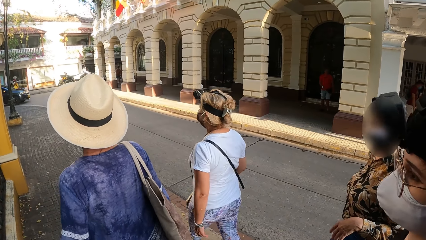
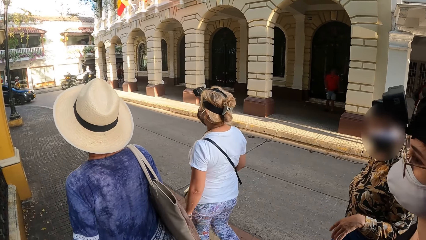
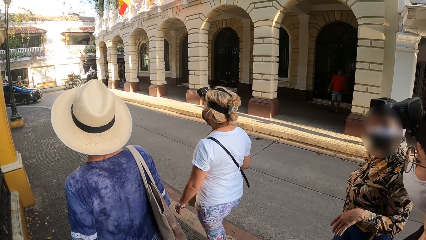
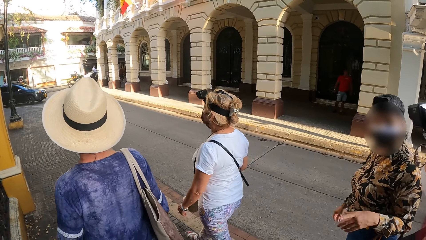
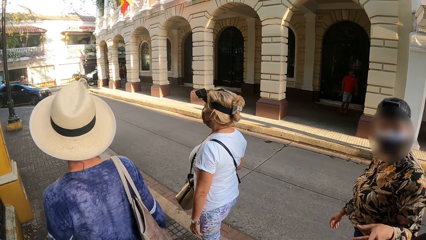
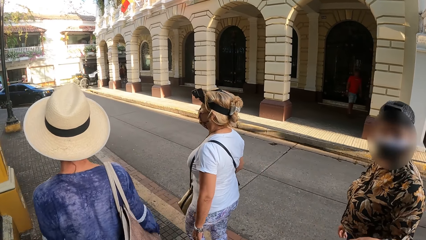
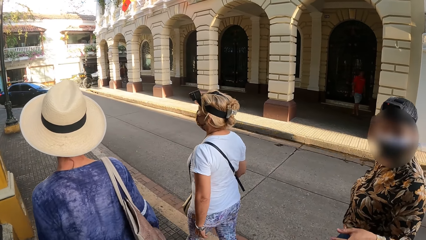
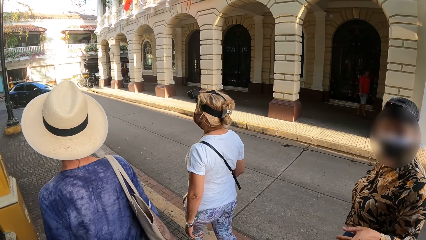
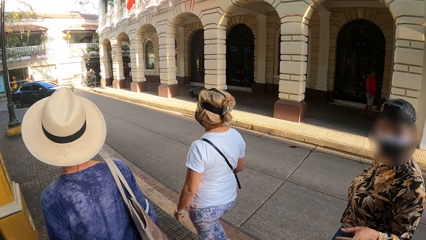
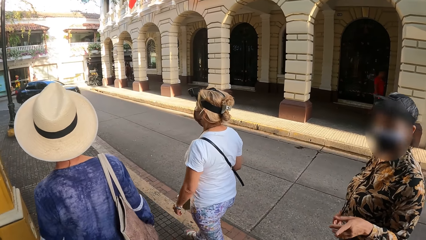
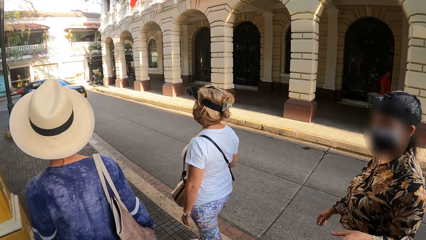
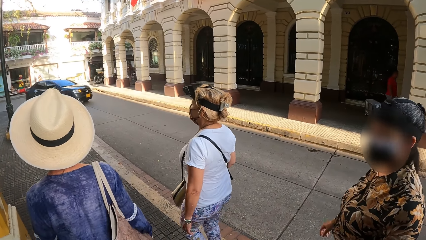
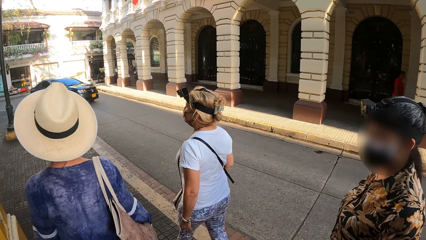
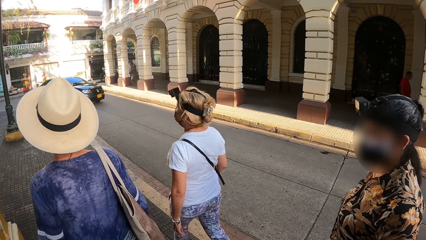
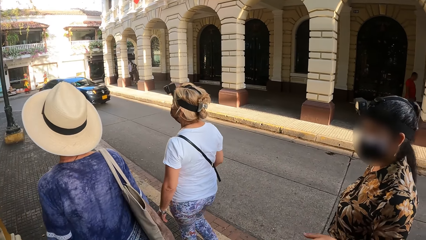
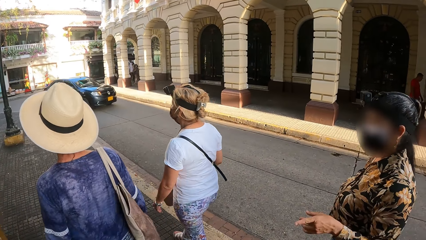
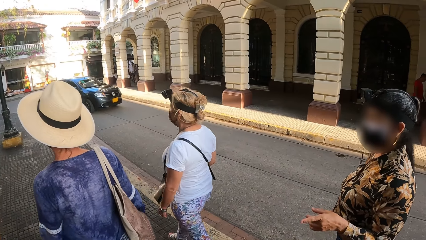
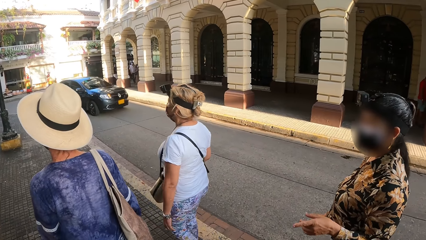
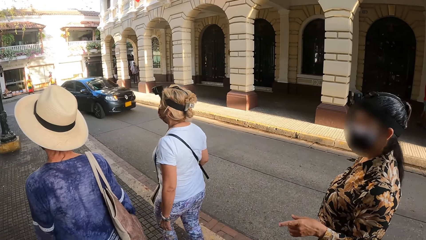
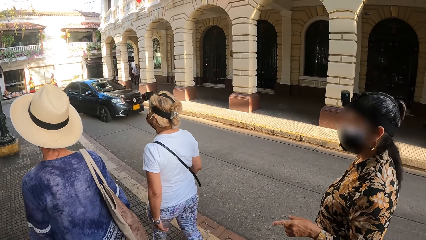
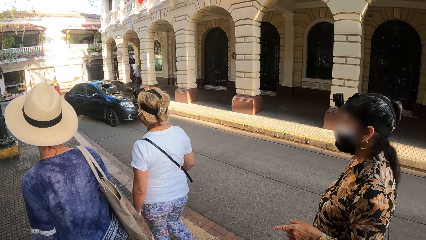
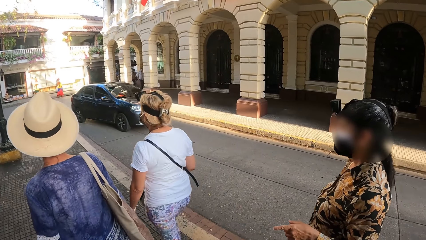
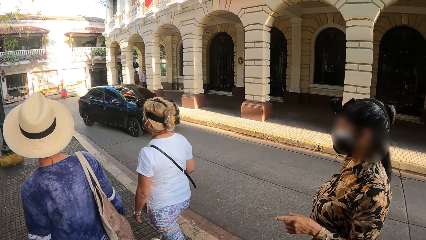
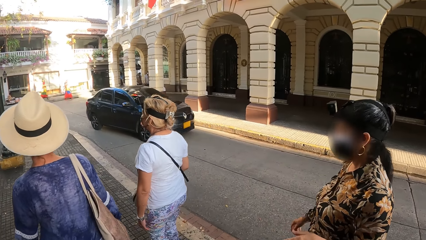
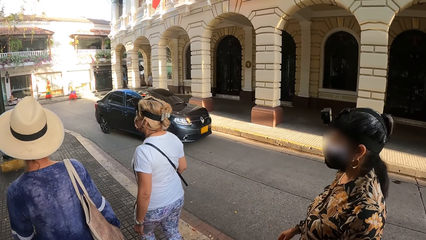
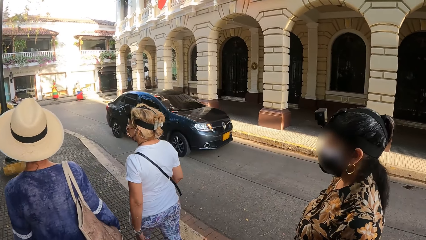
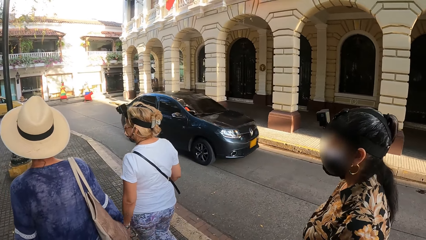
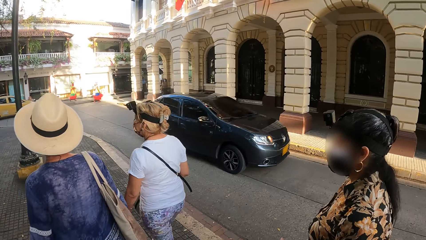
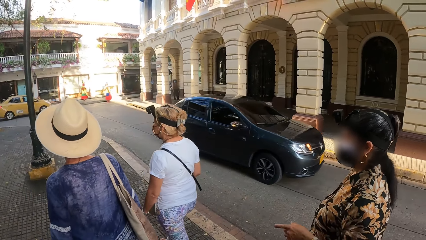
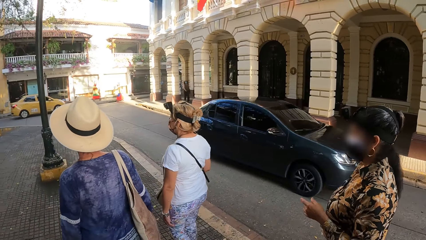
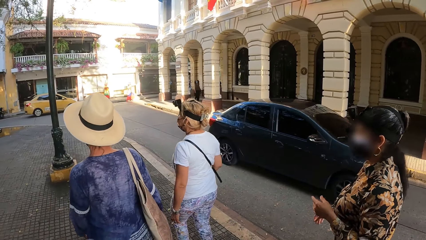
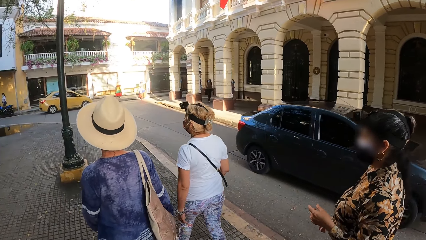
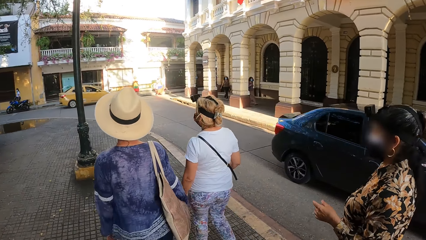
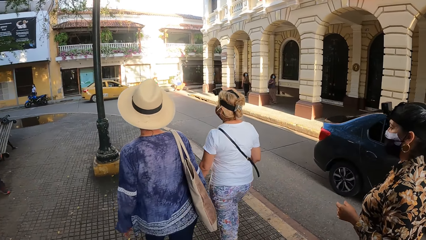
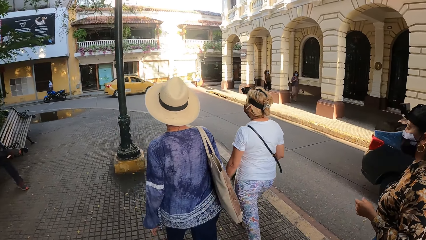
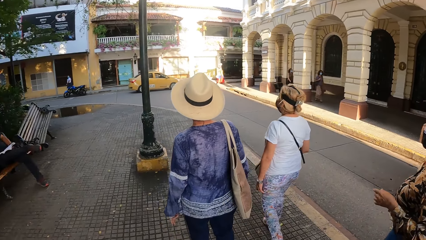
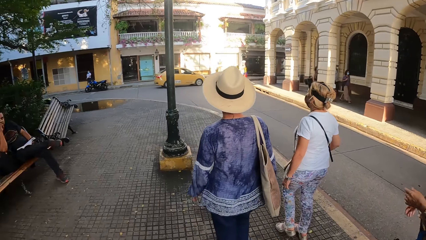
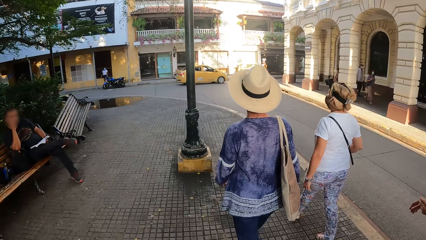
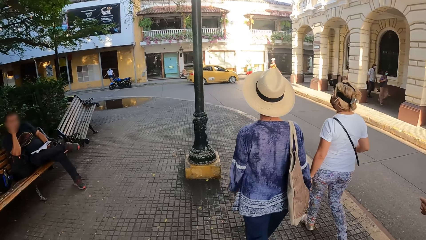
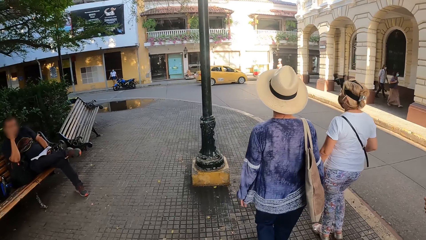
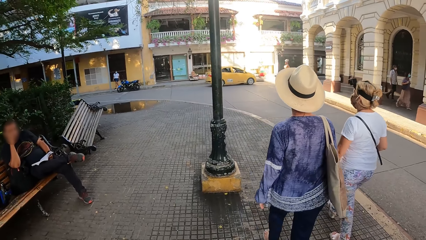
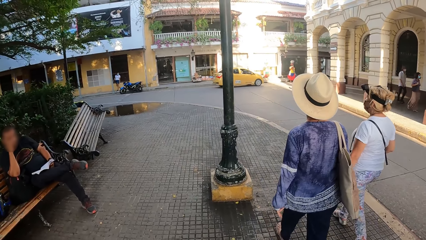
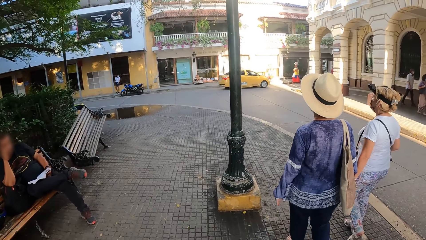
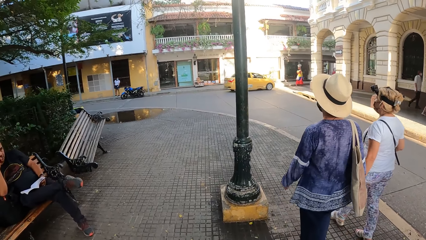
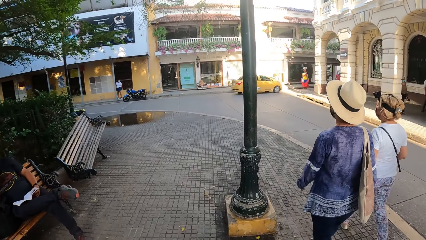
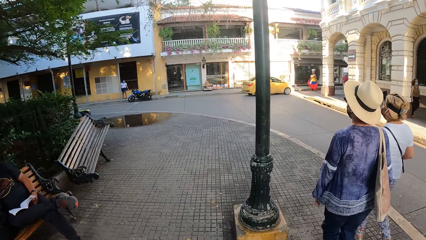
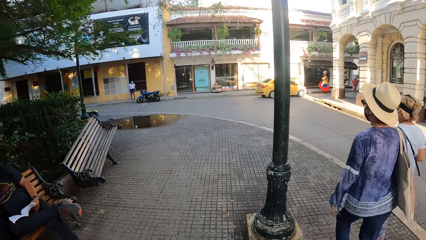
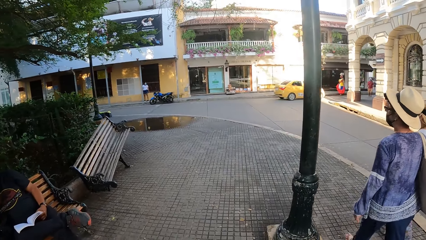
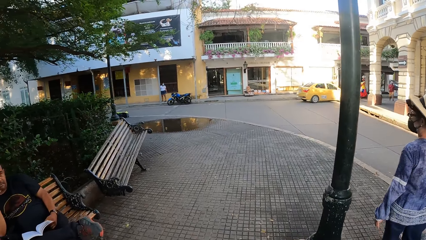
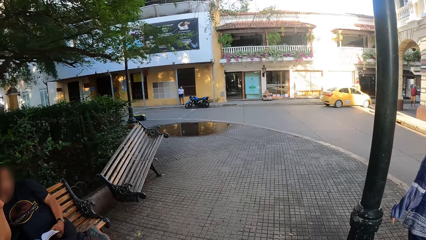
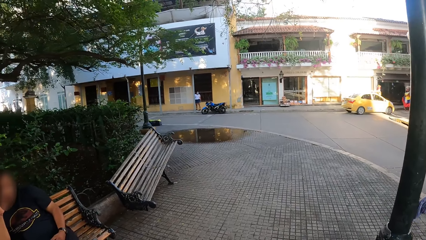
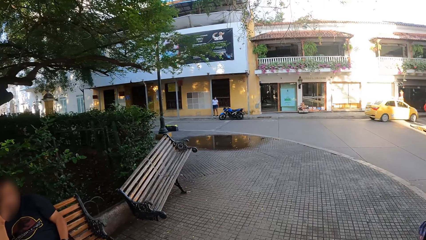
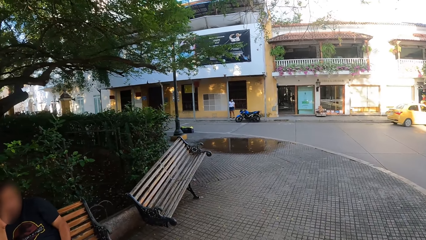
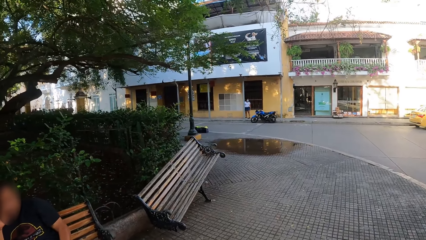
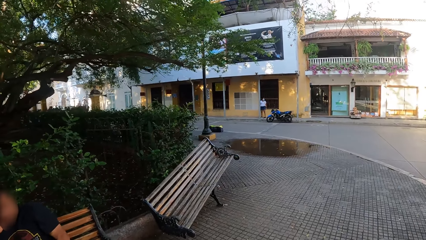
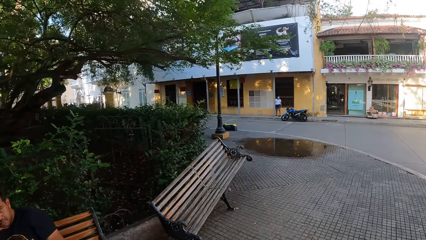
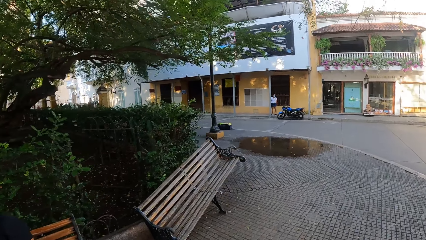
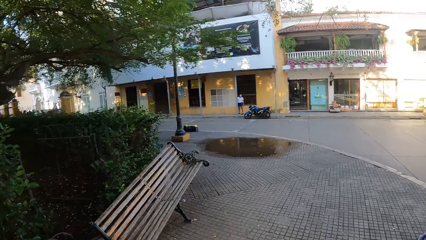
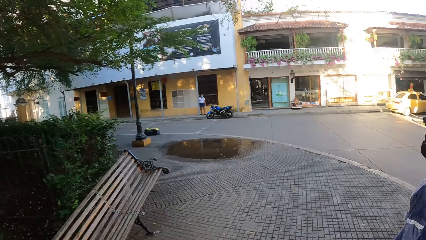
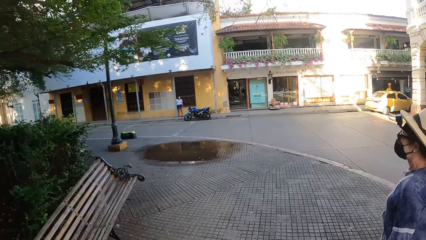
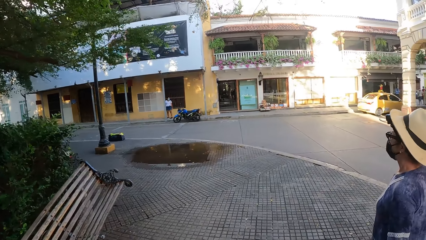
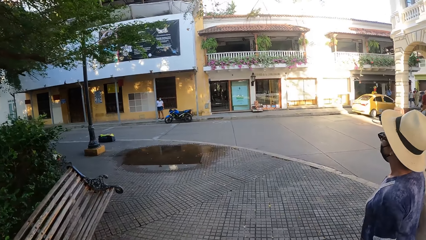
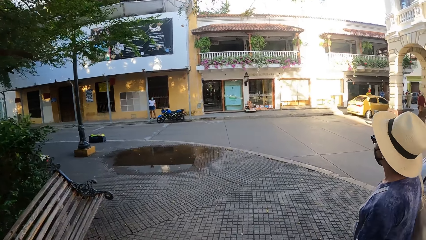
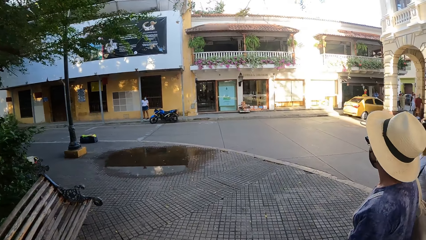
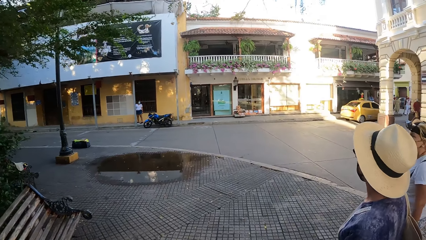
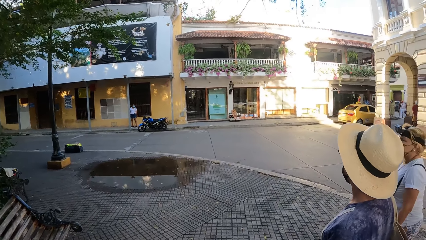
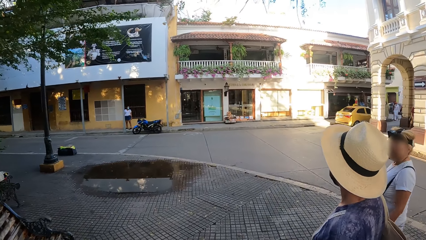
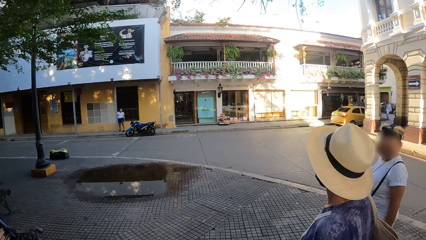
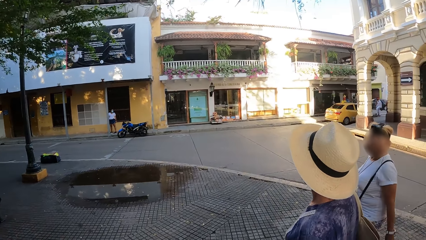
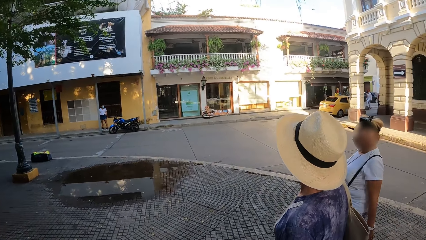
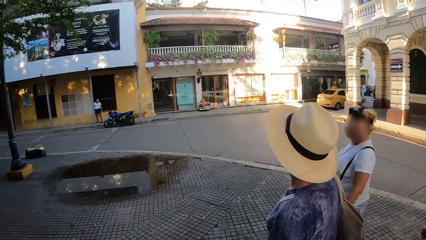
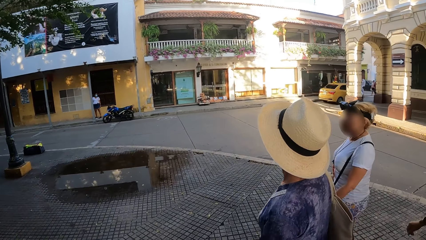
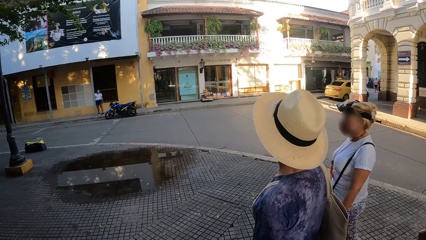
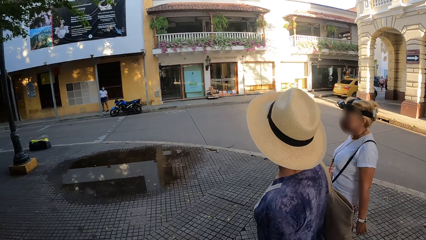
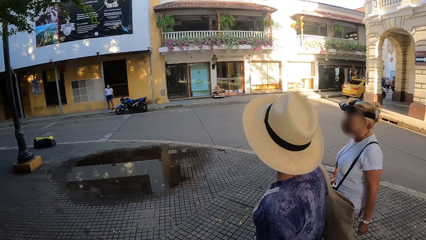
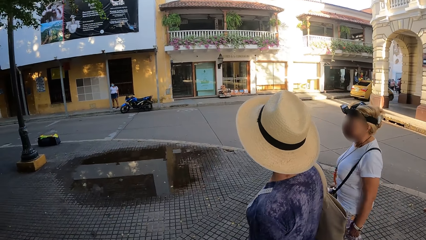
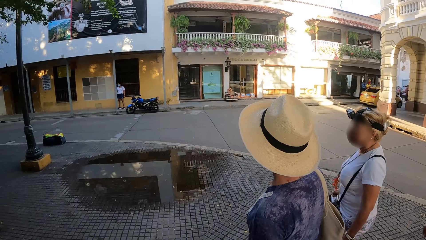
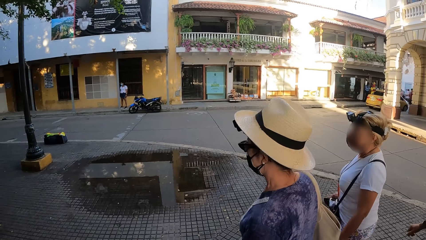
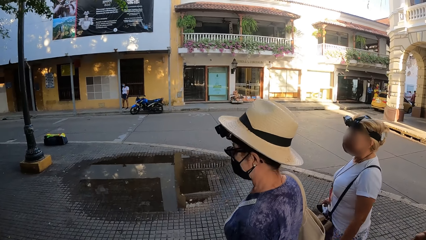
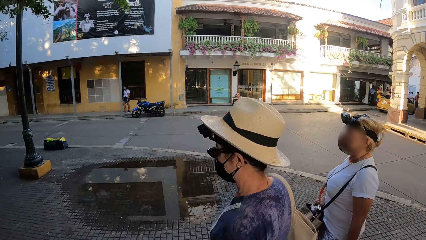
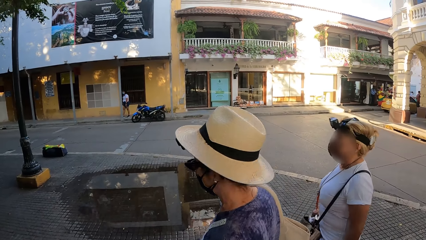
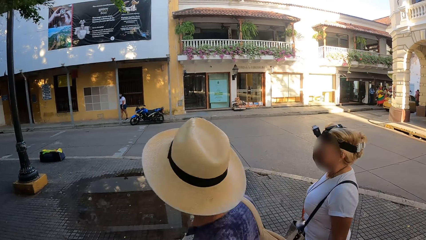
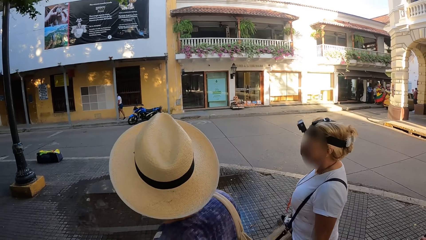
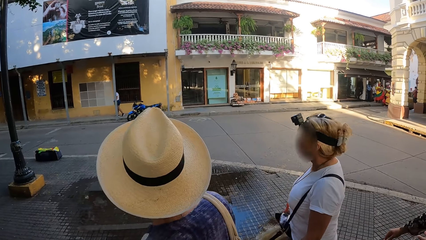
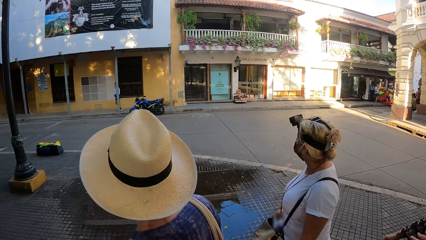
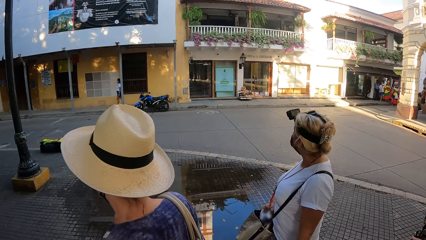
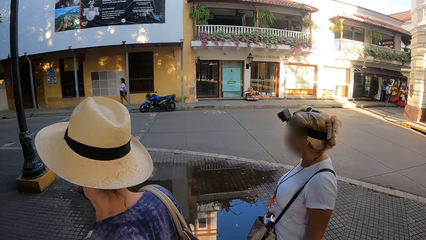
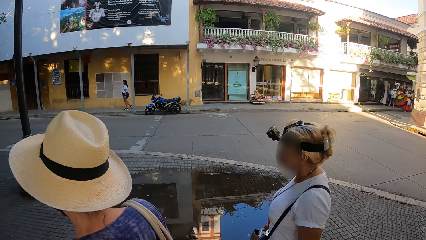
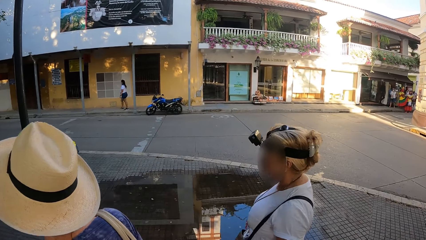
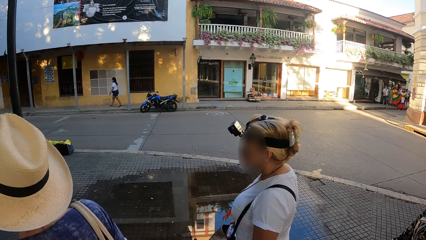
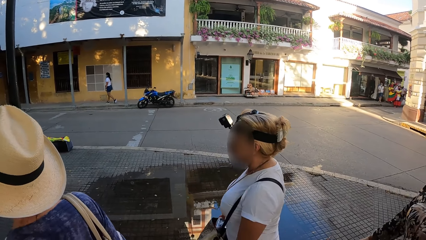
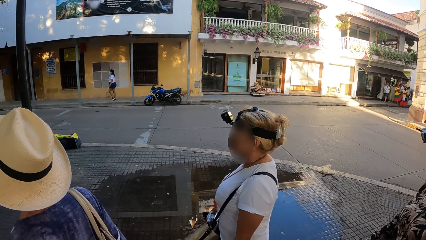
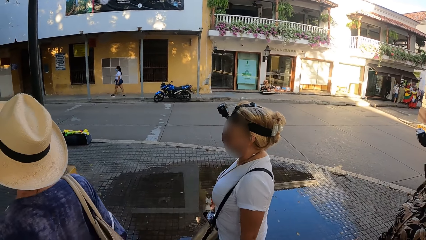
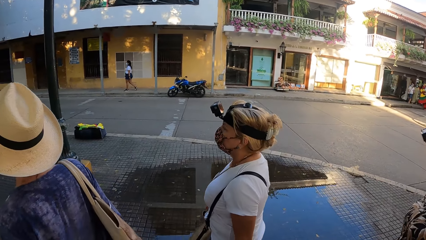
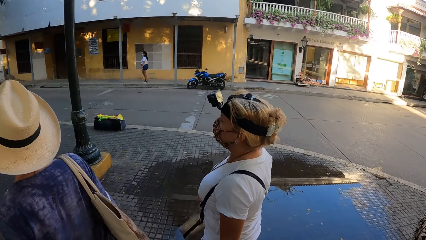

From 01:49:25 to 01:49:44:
A black car drives past the camera wearer.
